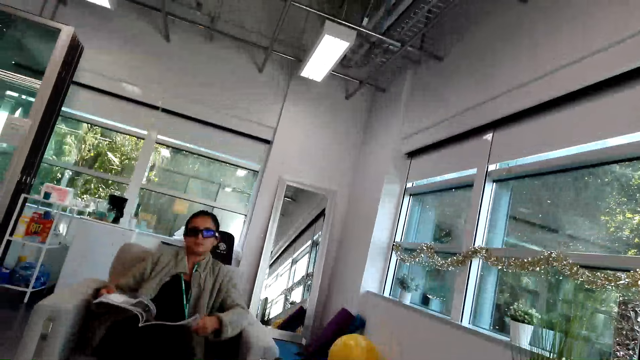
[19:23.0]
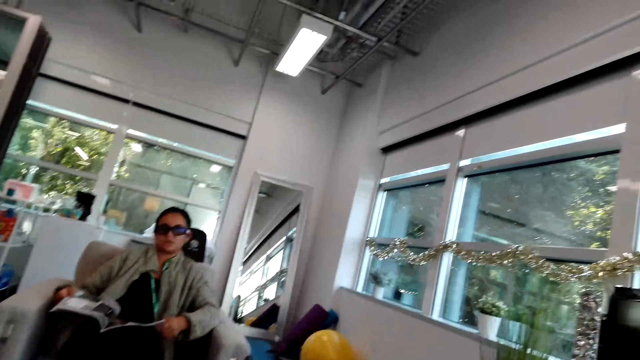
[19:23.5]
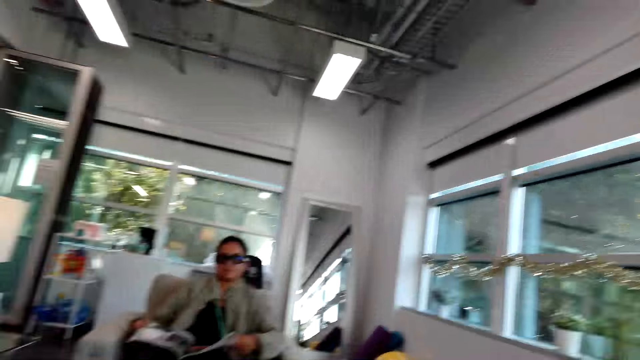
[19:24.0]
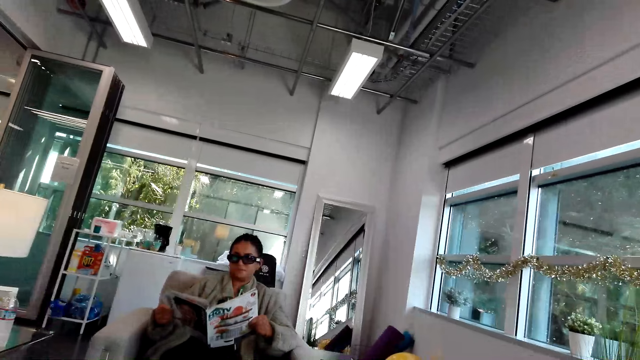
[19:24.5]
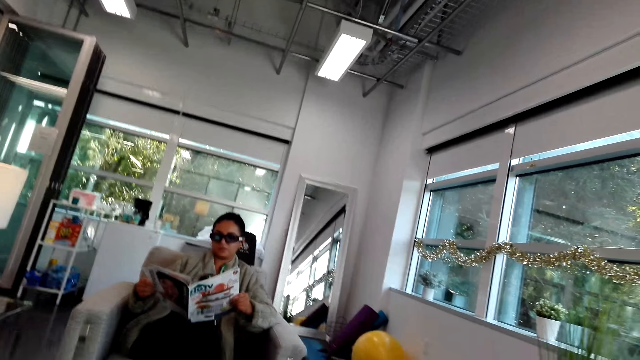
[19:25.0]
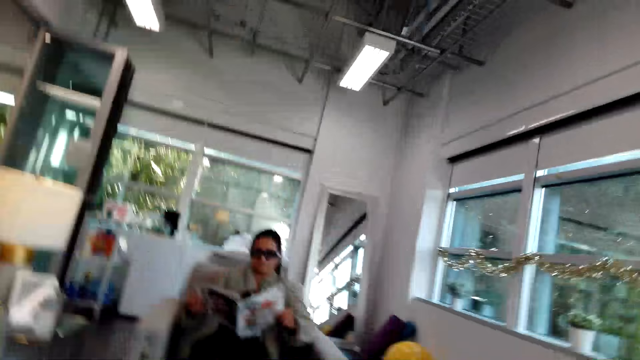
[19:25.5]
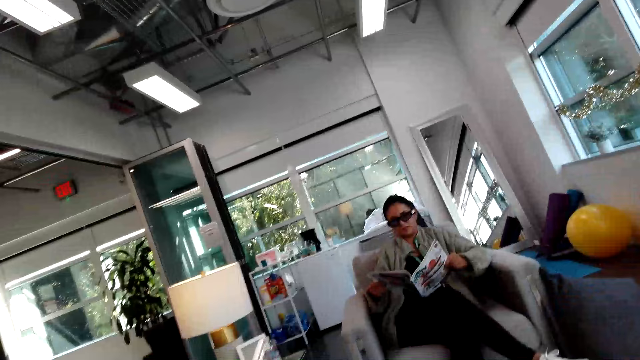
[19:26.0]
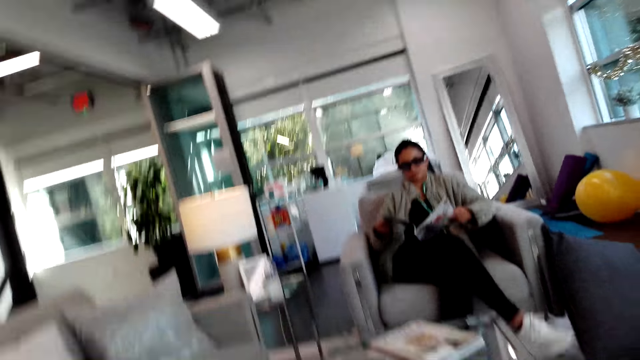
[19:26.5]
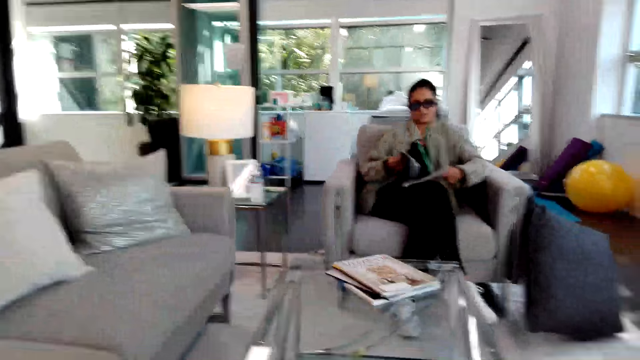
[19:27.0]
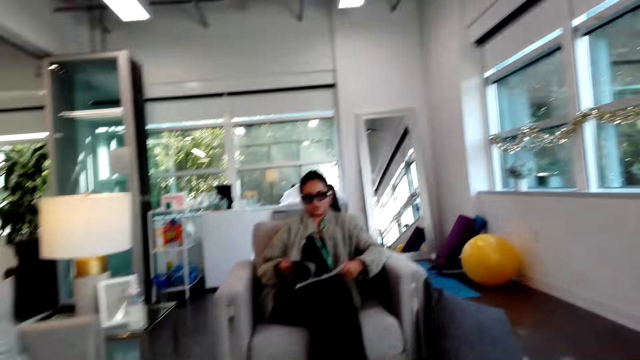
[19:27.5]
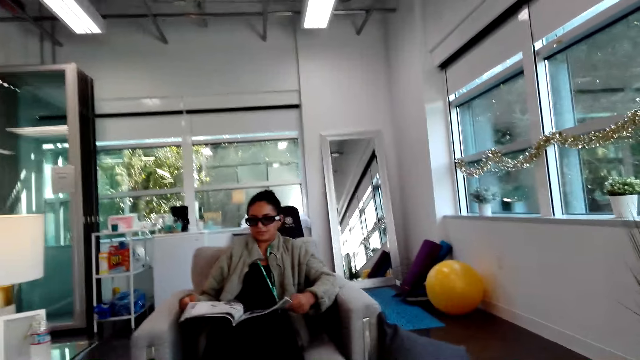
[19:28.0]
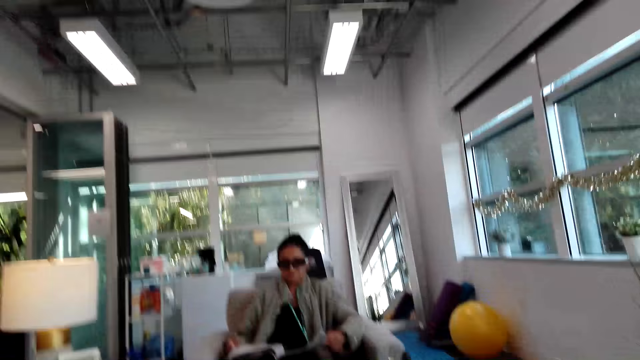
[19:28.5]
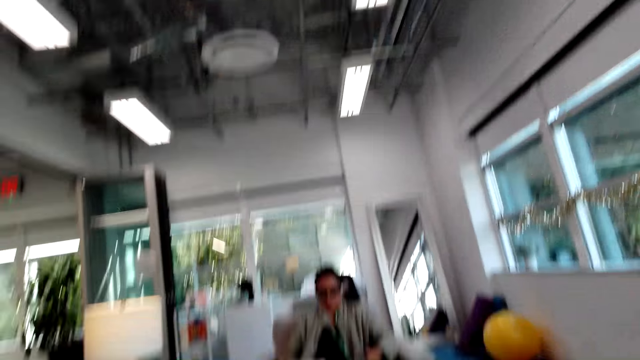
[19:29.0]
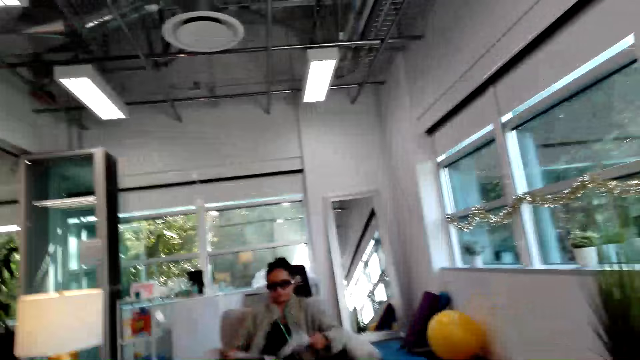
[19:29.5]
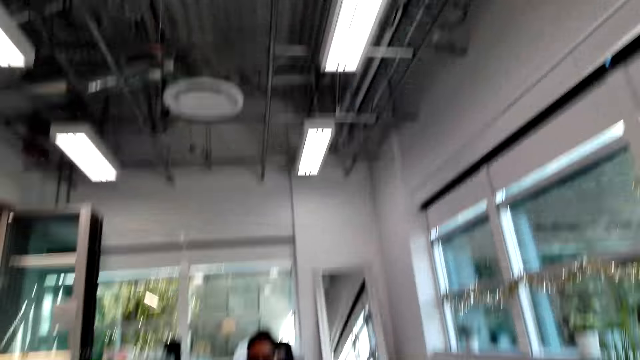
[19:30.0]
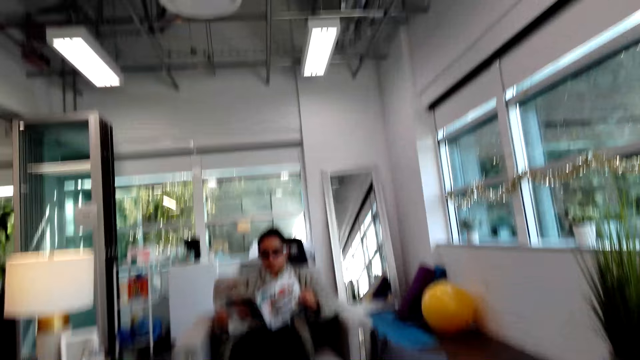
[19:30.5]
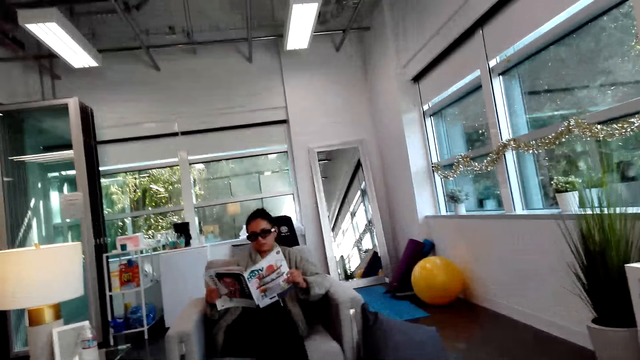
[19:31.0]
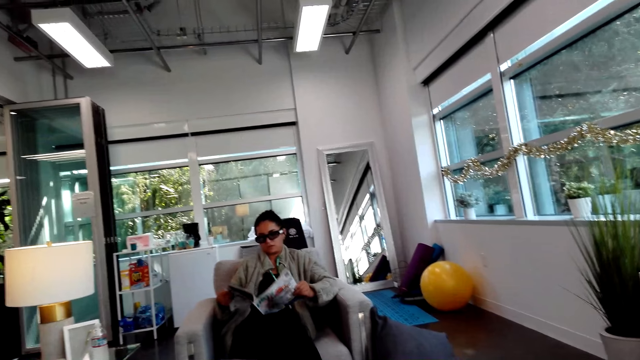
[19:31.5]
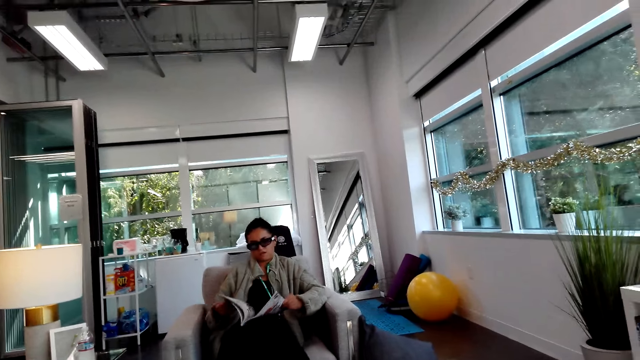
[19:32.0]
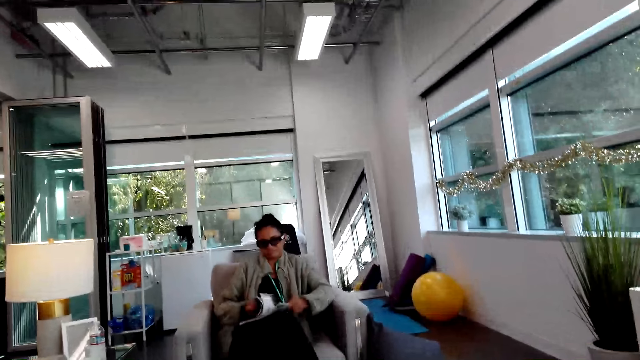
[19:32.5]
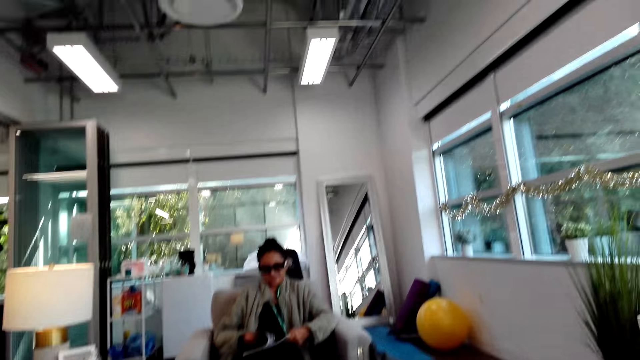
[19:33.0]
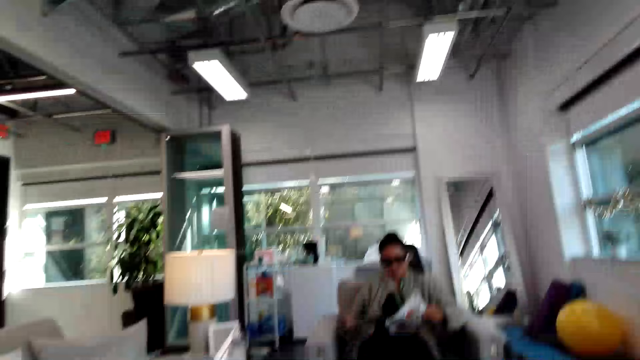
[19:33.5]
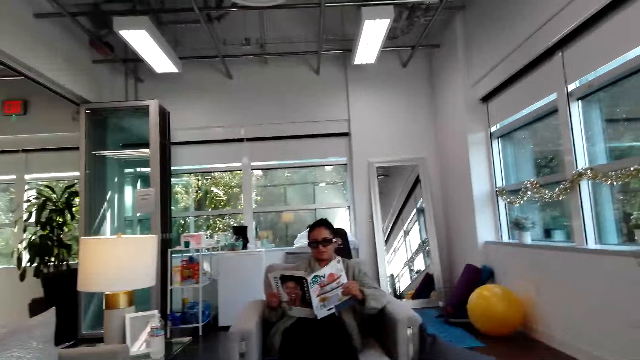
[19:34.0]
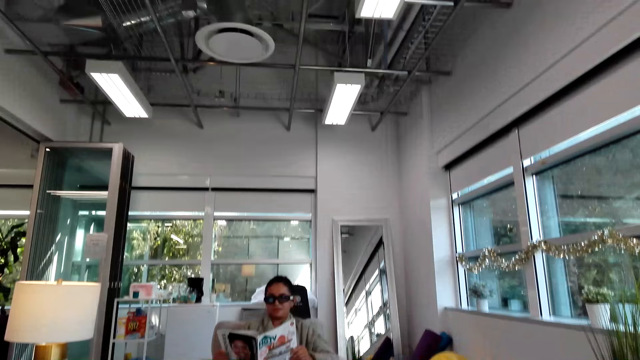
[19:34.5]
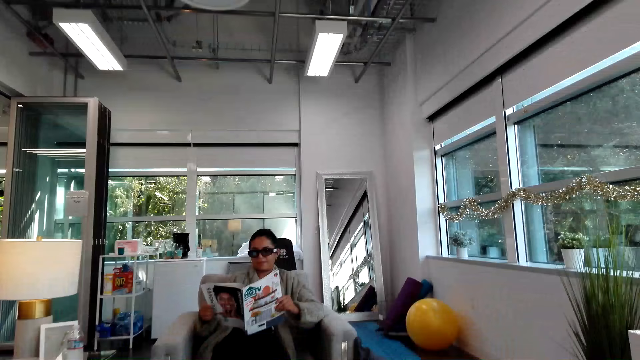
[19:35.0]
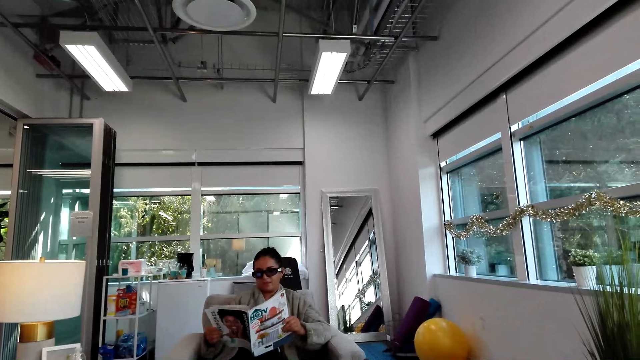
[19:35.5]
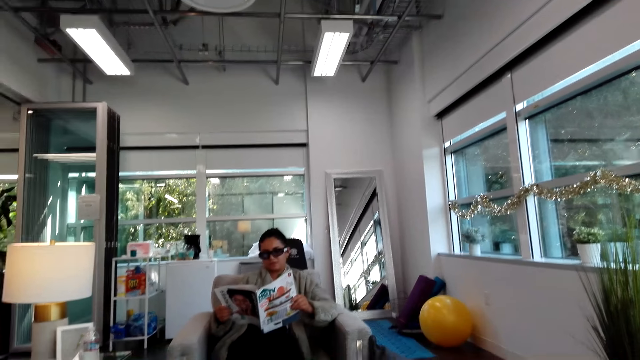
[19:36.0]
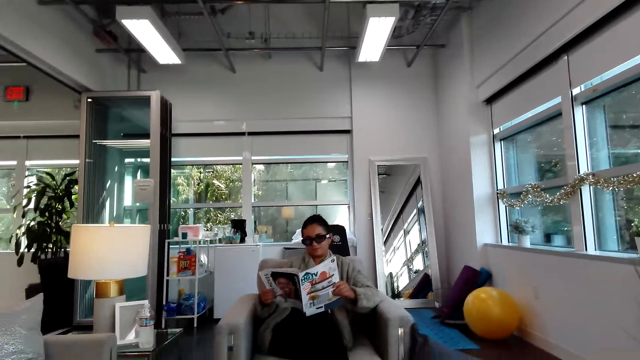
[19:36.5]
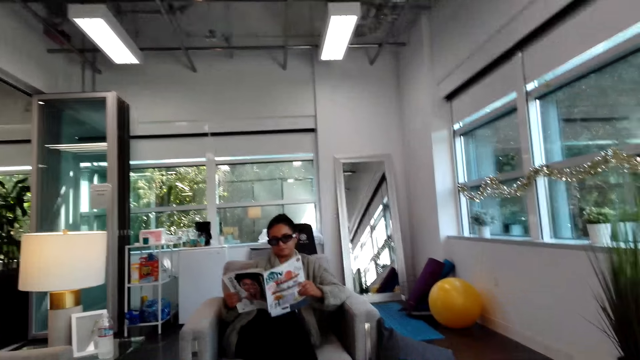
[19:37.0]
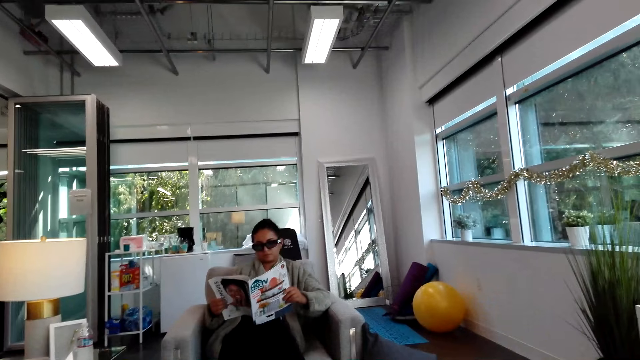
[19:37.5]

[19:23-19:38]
A woman looks at the magazine. The woman flips the page and interacts with the camera wearer. The woman opens the magazine. The camera wearer responds to the woman. The woman flips the pages and opens the magazine. The camera wearer converses with the woman. The woman stares at the magazine.

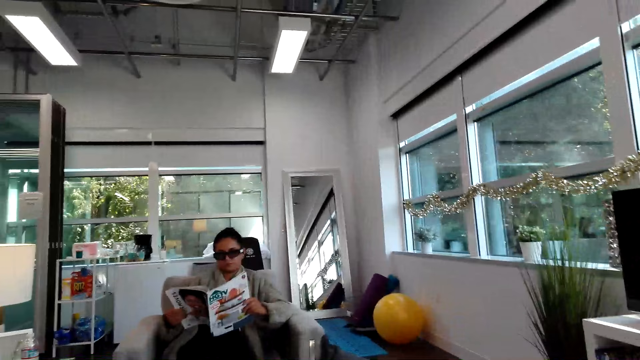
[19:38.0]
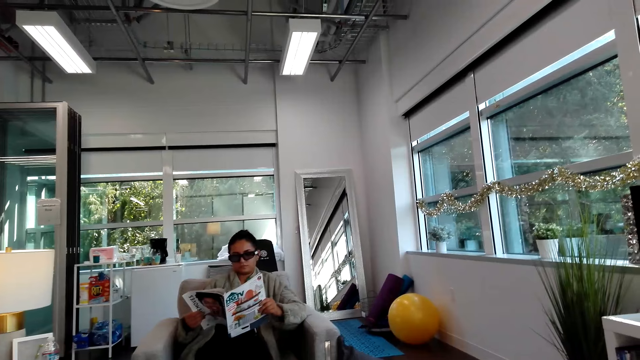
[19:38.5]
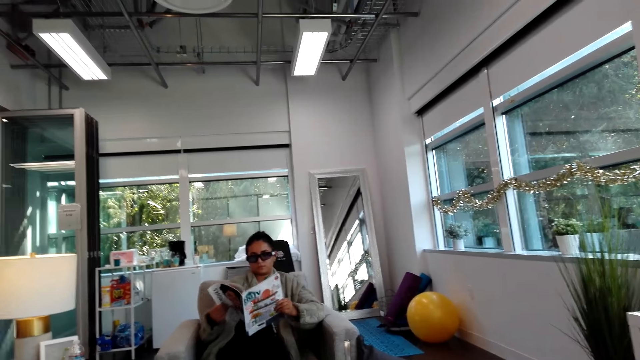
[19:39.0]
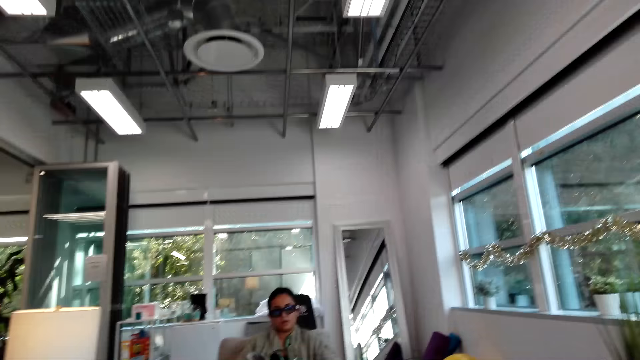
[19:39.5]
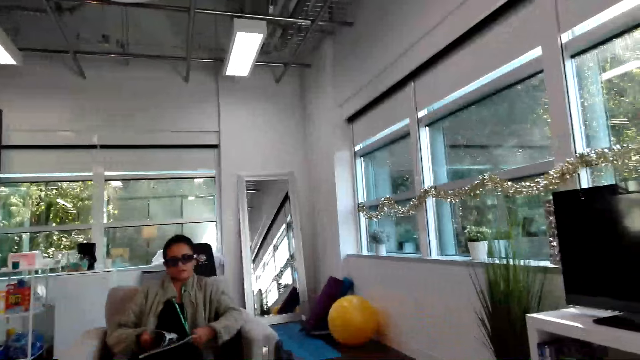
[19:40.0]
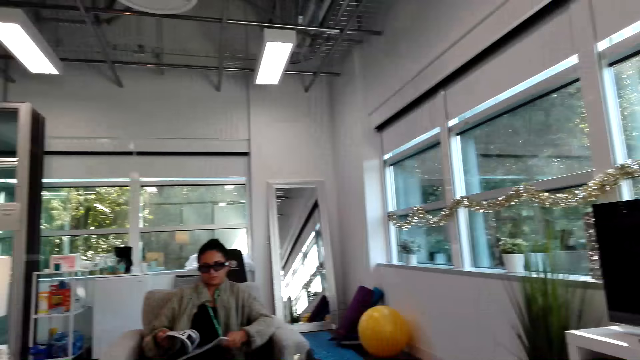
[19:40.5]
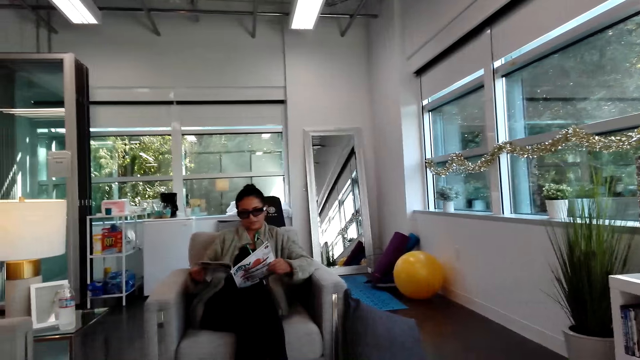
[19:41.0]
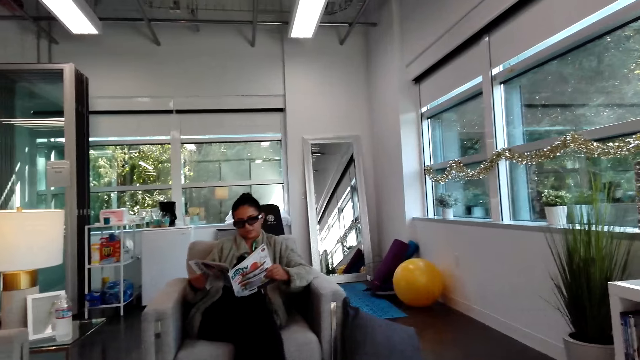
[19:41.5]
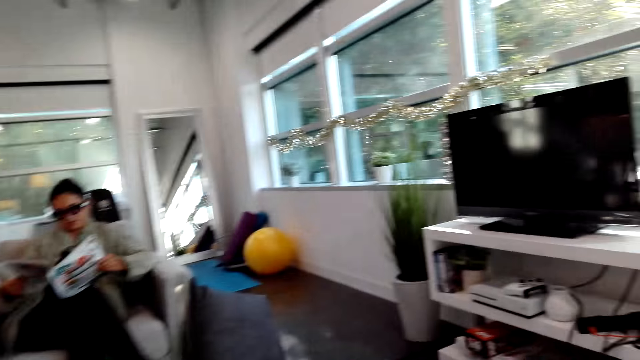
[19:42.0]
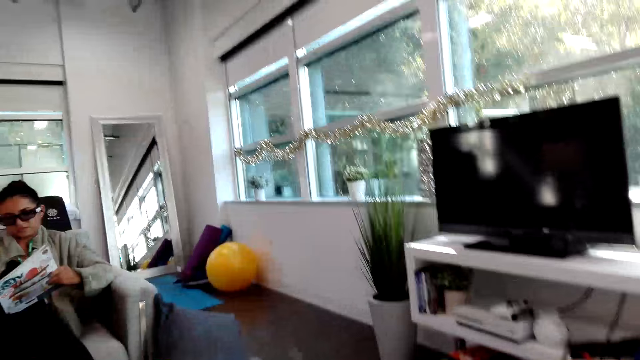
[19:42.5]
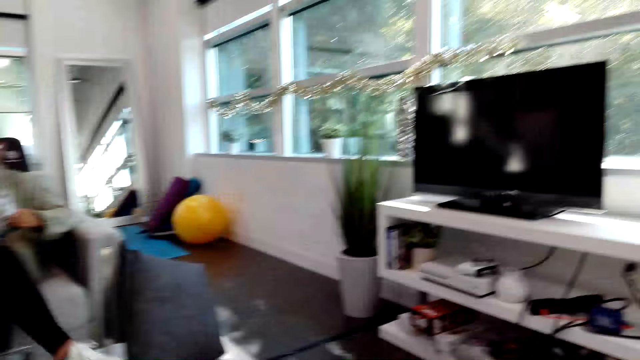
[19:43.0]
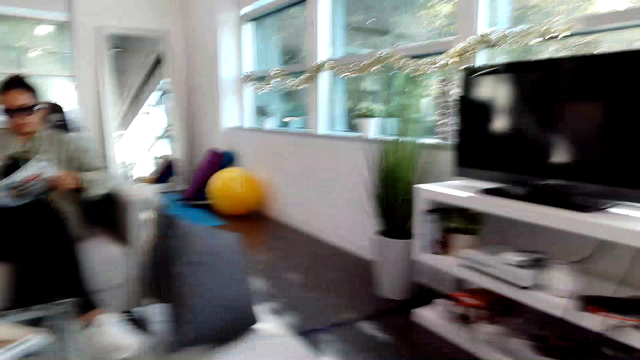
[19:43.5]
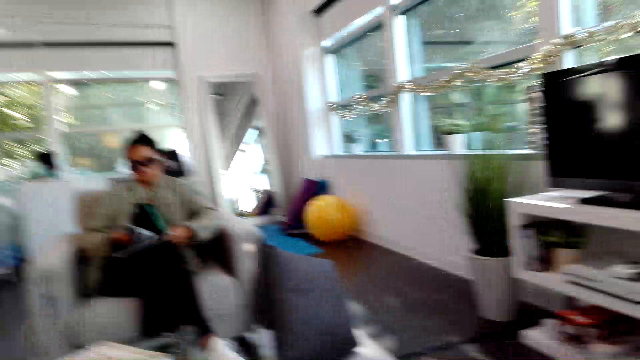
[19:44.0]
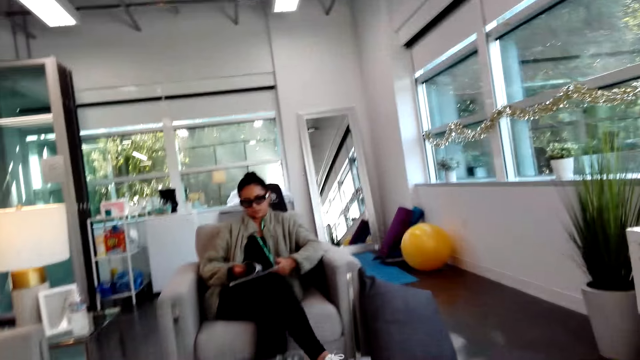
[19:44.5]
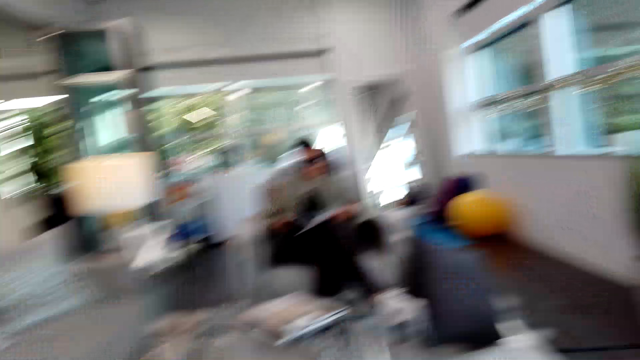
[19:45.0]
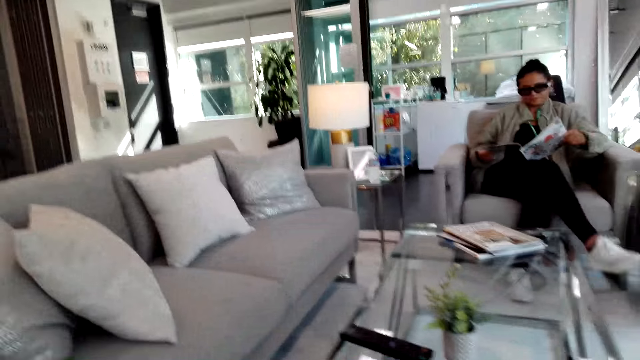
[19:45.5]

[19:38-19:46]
A woman stares at the magazine. The camera wearer looks around. The woman flips the pages.
